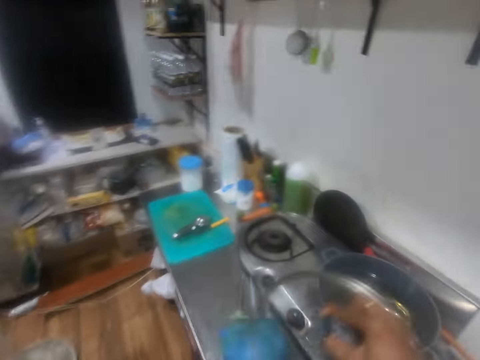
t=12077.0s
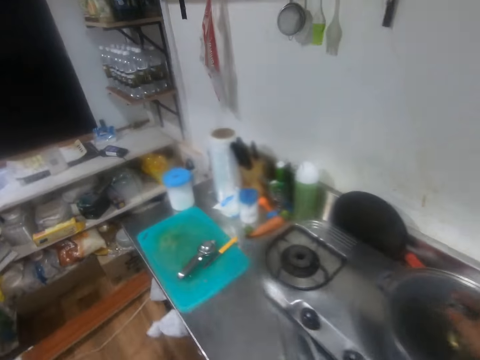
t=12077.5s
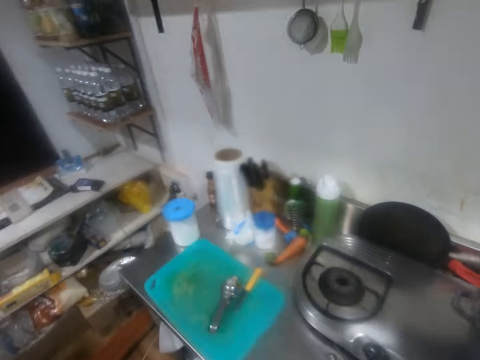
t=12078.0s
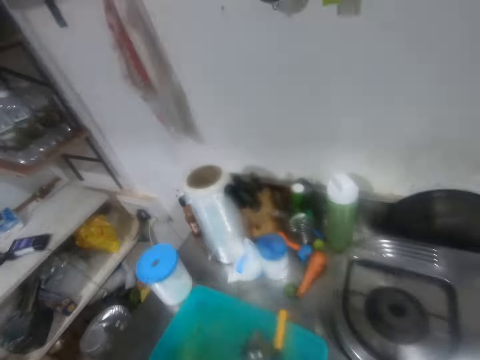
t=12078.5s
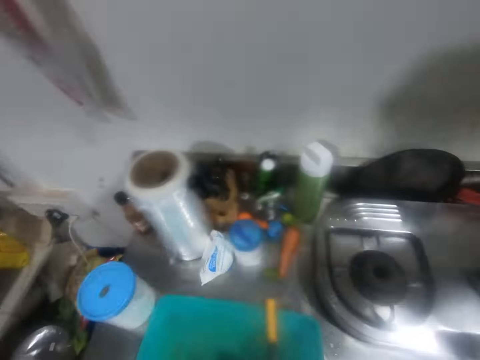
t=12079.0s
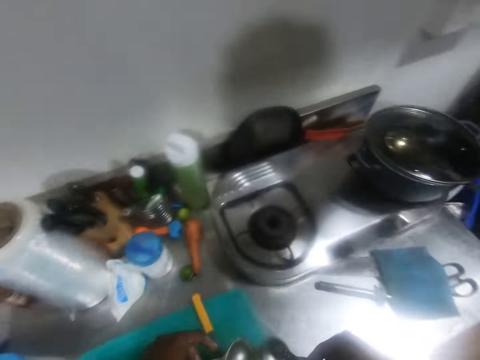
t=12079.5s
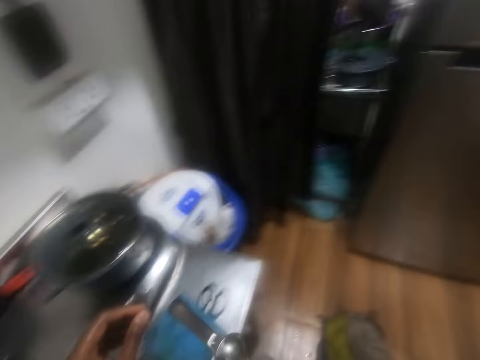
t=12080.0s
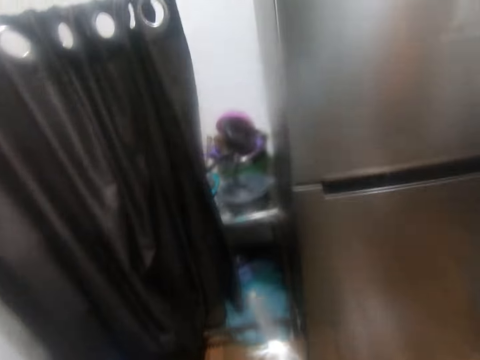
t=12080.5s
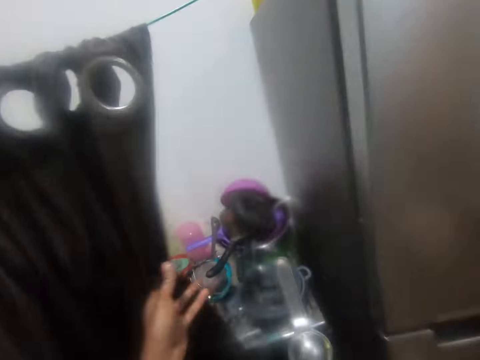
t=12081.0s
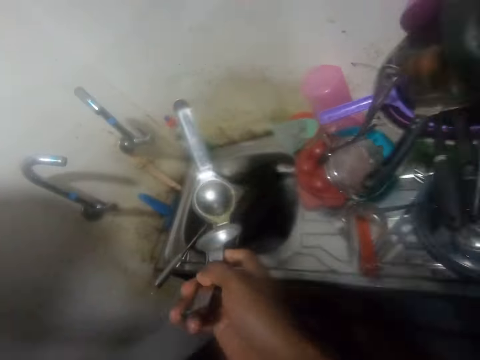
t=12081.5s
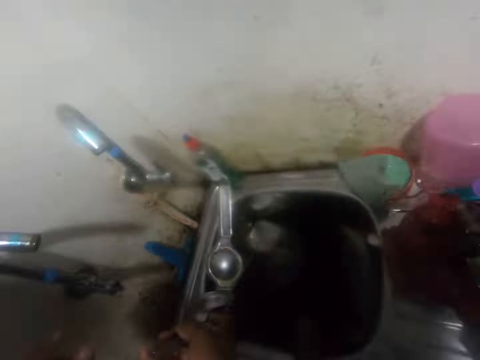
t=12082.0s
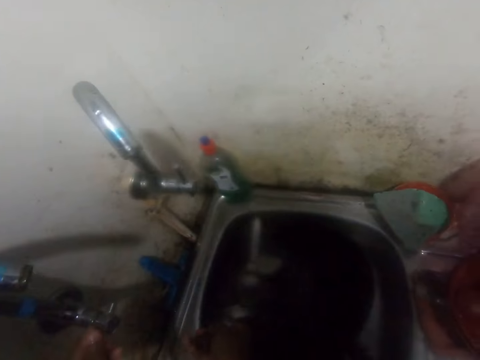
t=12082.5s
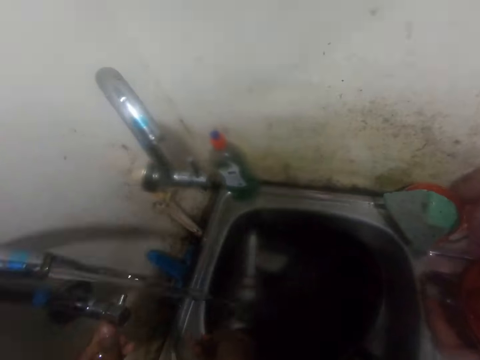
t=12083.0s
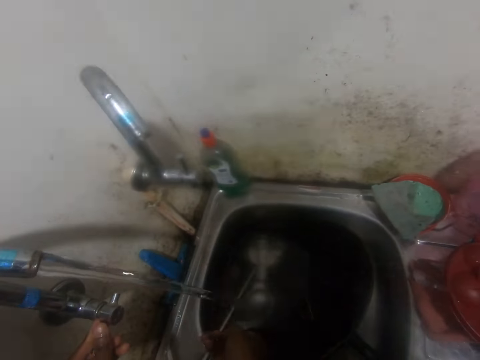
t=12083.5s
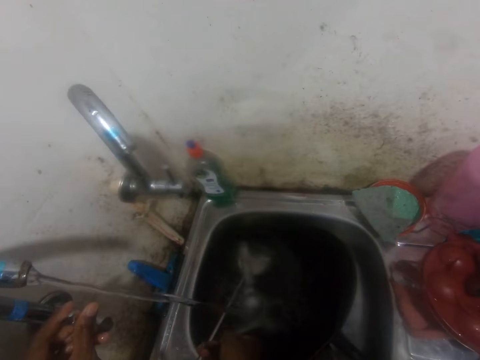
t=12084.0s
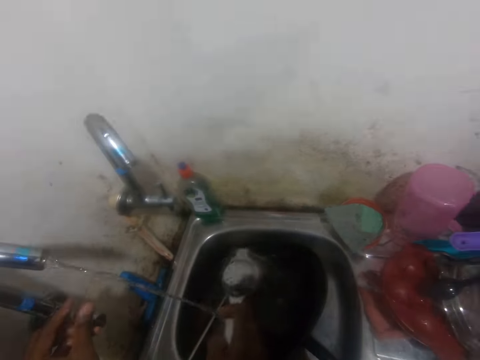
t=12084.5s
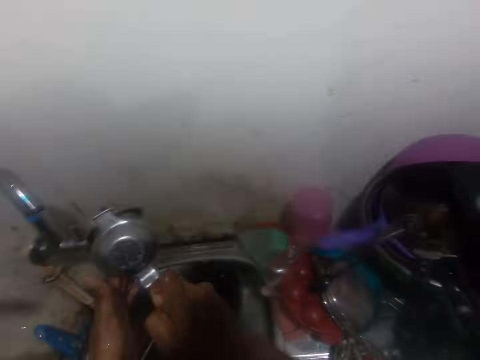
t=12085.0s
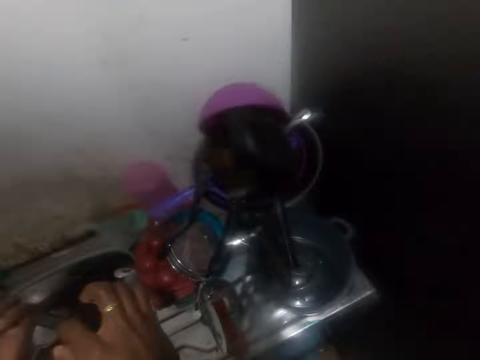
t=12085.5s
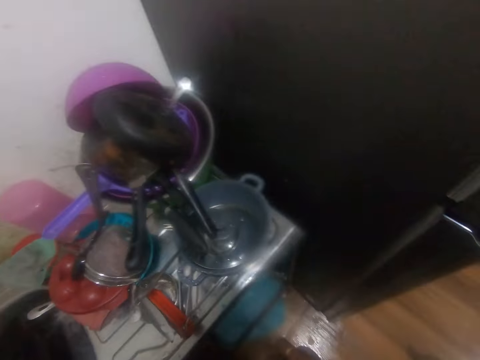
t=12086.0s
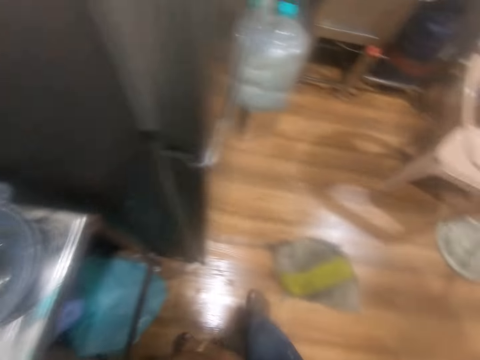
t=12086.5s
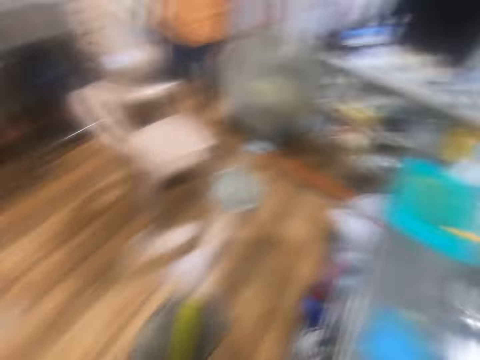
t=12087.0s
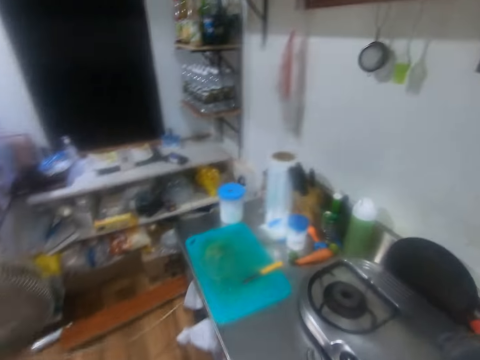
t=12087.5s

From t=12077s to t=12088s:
The camera wearer covers a pot on the cooker with the pot lid in his right hand. He picks up a lemon squeezer from a chopping board on the stainless steel table with his right hand. He walks around a room. He pushes aside the curtain with his left hand. He opens the tap with his left hand. He rinses the lemon squeezer in his right hand with water from the tap. He closes the tap with his left hand. He passes the lemon squeezer from his right hand to his left hand. He walks around the room.

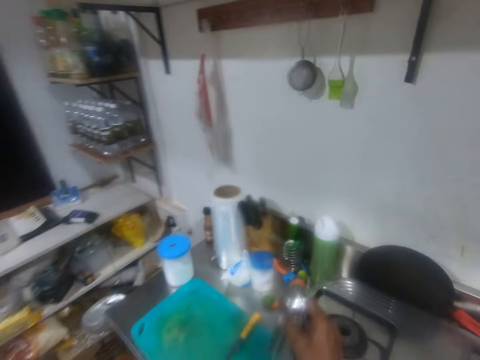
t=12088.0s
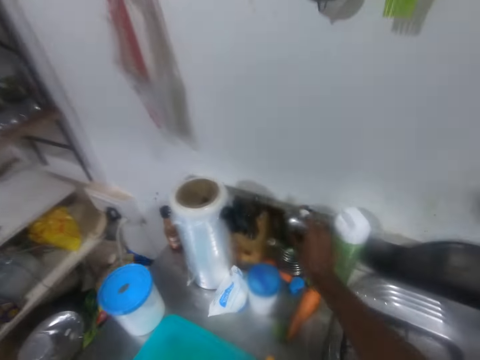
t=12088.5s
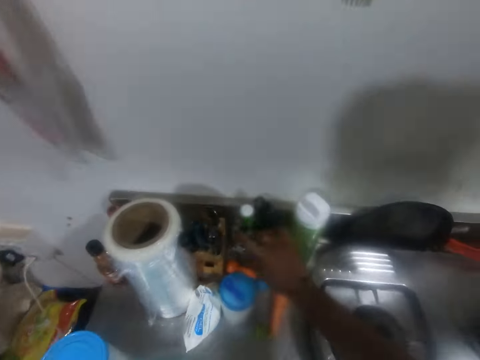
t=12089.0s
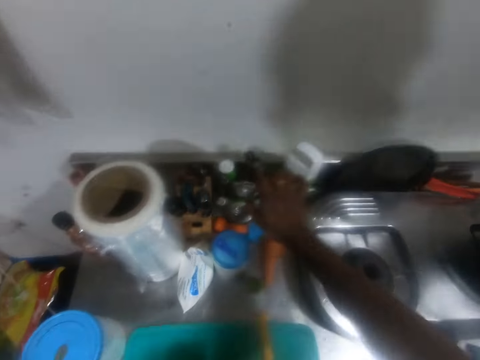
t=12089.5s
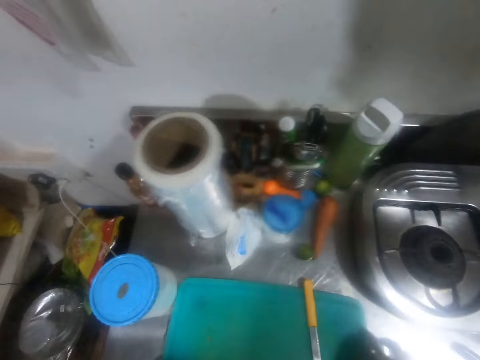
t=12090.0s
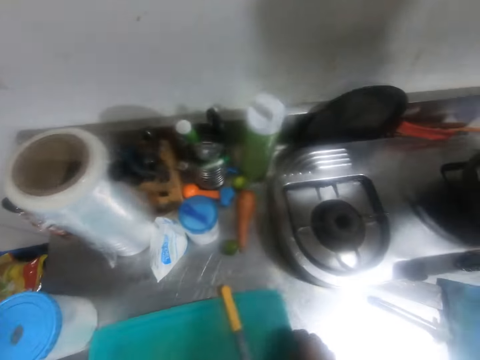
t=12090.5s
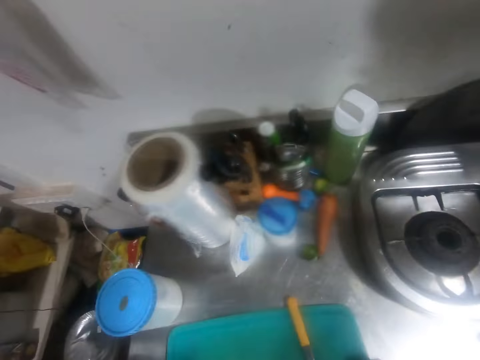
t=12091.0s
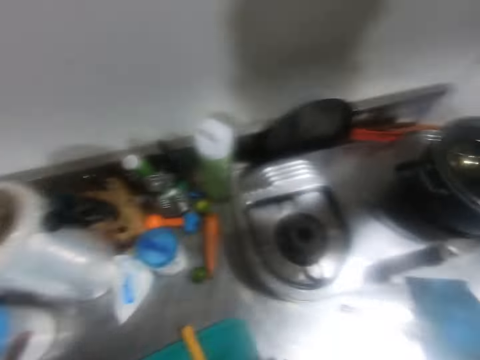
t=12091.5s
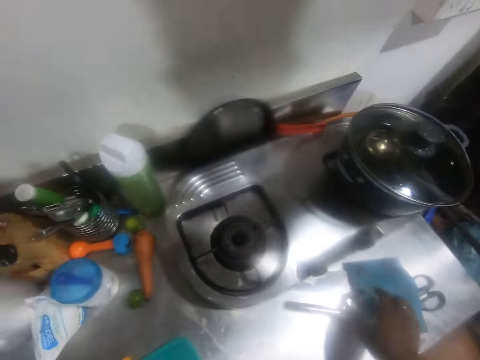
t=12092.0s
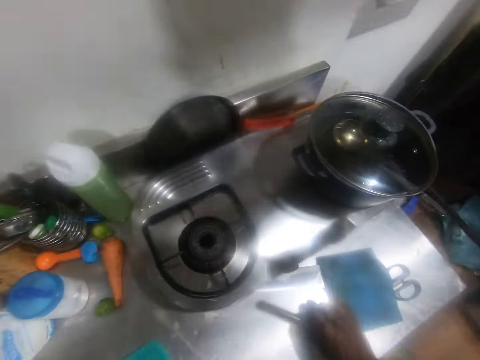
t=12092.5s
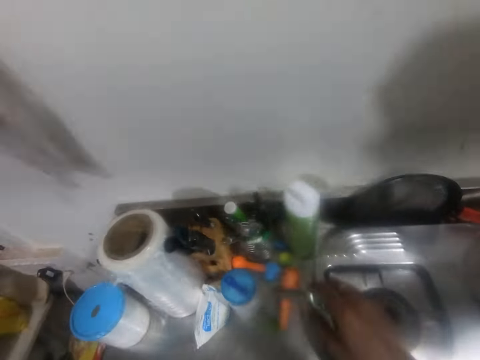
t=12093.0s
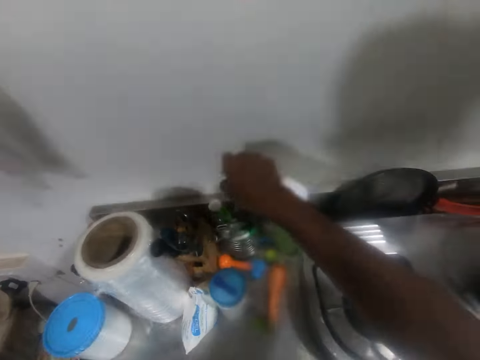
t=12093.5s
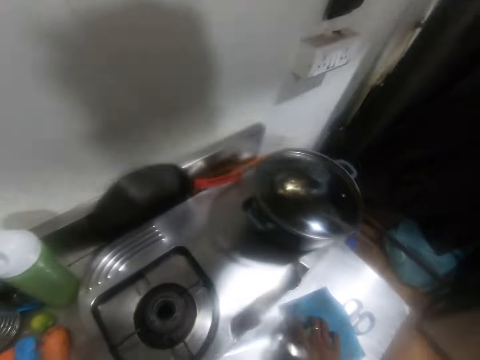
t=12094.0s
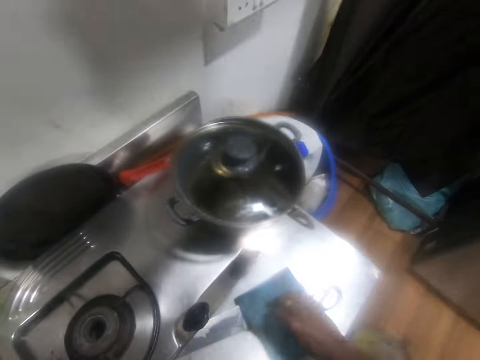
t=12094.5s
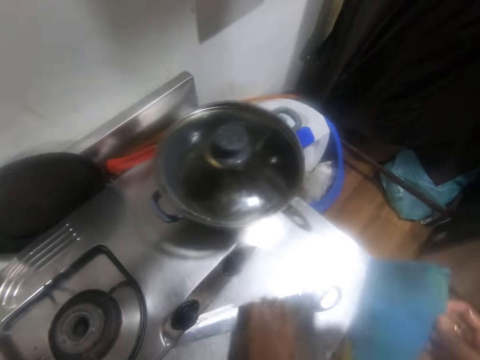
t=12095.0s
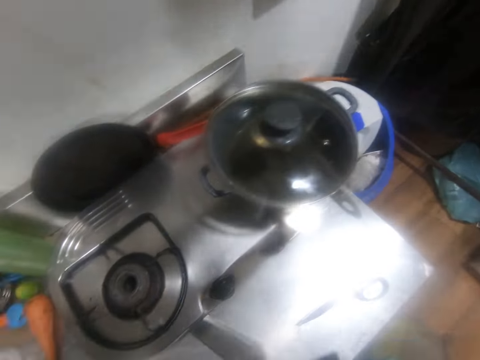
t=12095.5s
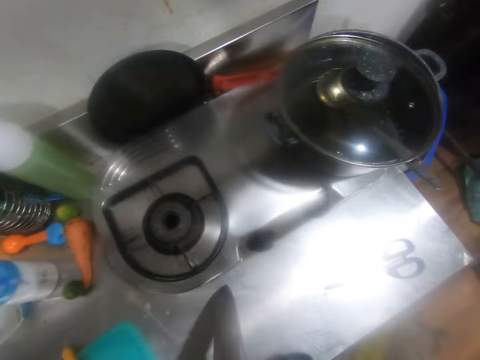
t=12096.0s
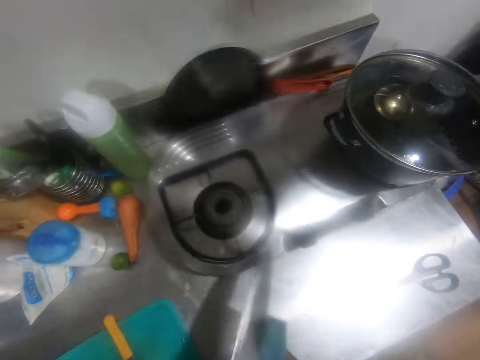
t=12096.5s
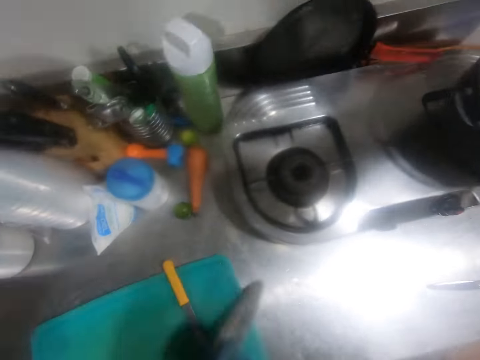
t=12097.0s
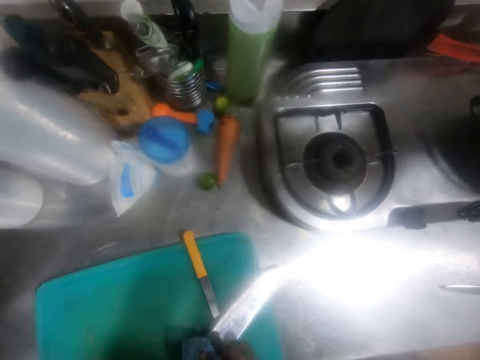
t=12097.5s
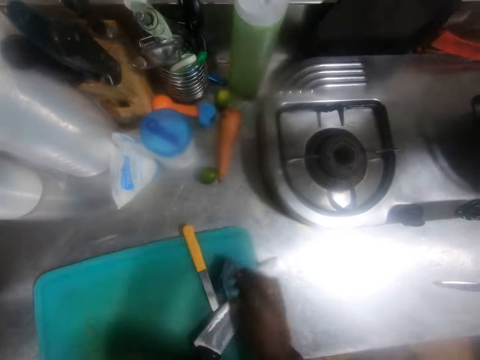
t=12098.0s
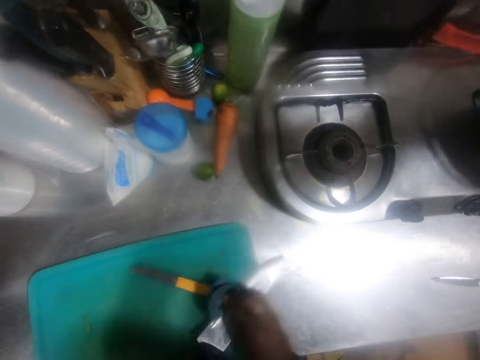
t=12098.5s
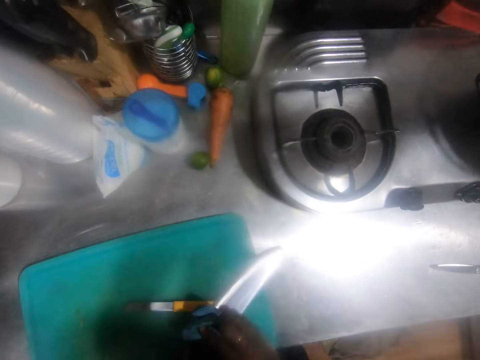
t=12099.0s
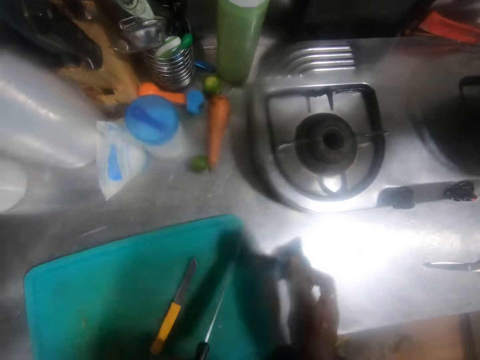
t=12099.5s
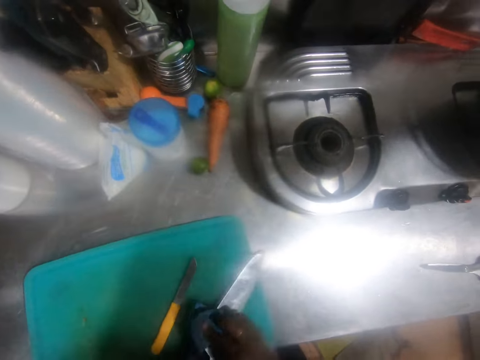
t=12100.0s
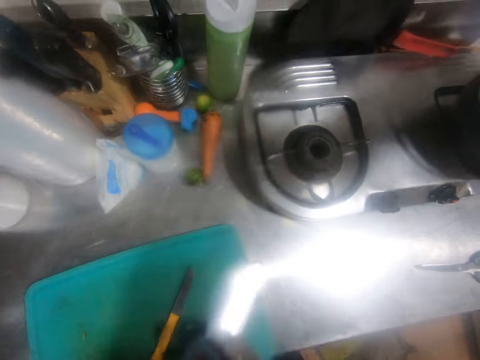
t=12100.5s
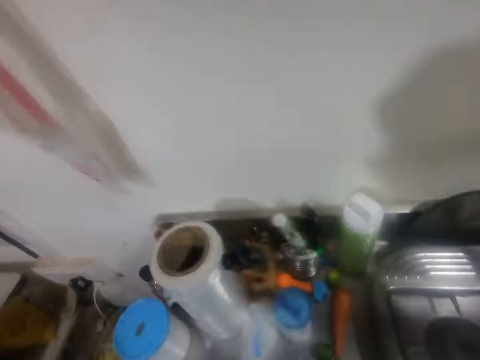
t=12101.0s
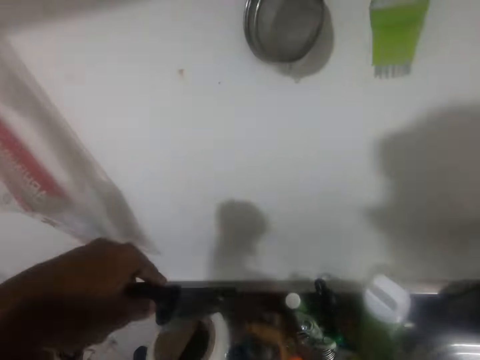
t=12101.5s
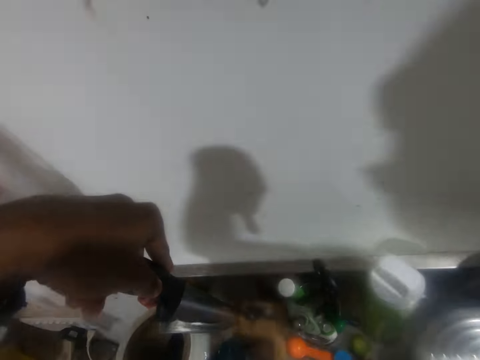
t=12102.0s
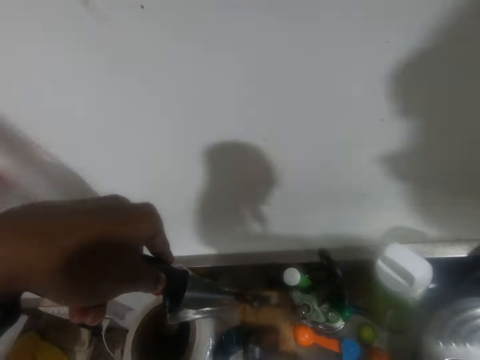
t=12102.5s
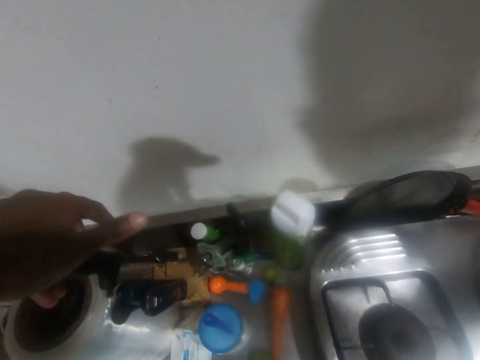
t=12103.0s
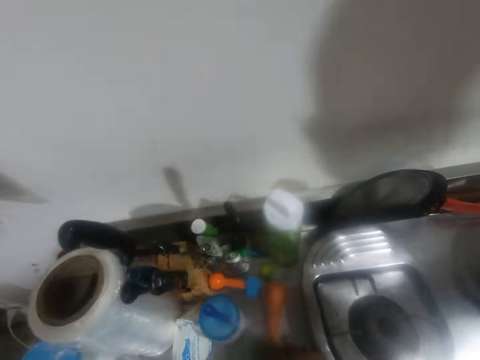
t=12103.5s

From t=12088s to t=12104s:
The camera wearer drops the lemon squeezer in a cutlery holder on the stainless steel table with his right hand. He moves the chopping board on the stainless steel table with both hands. He walks around a room. He adjusts a jar on the stainless steel table with his left hand. He picks up a peeler from the stainless steel table with his right hand. He drops the peeler or spoon in the cutlery holder with his right hand. He picks up the wipe cloth from the stainless steel table with his right hand. He picks up a knife from the stainless steel table with his right hand. He looks around the room. He wipes the knife with the wipe cloth in his right hand. He drops the knife in the knife holder with his left hand.
